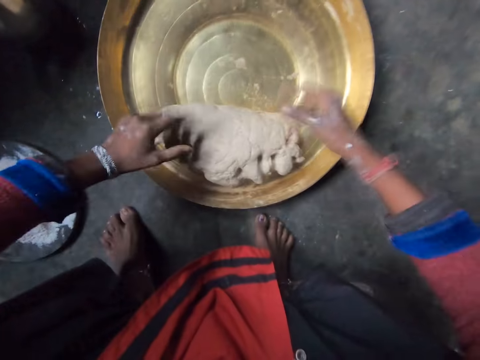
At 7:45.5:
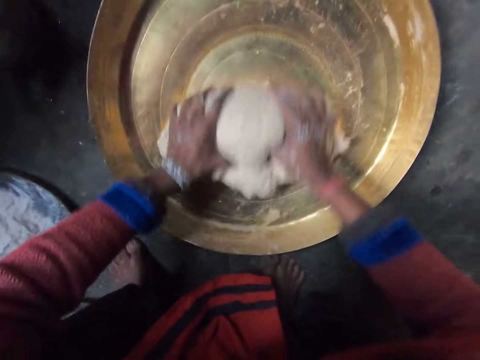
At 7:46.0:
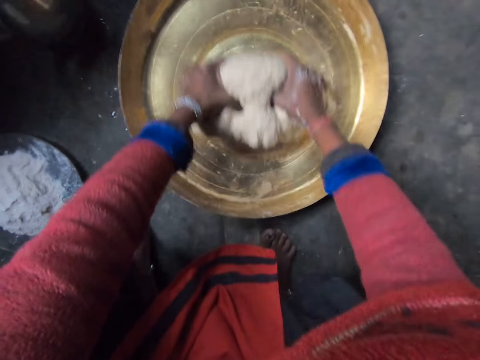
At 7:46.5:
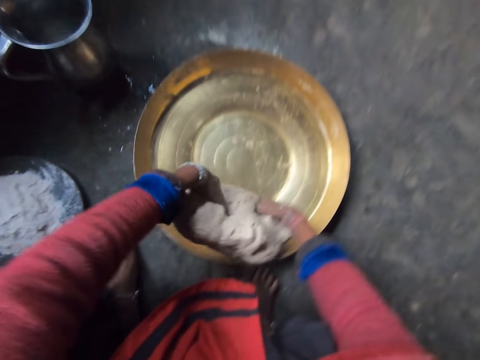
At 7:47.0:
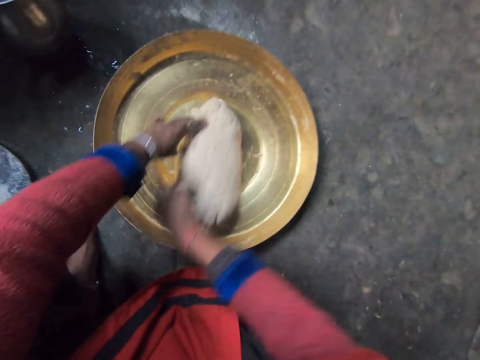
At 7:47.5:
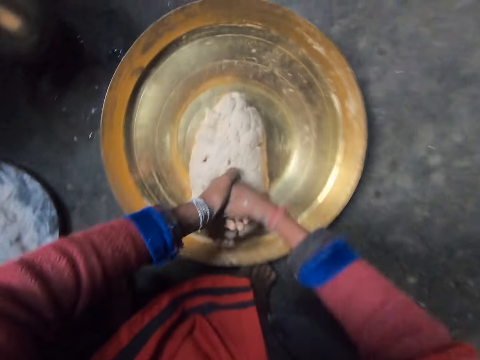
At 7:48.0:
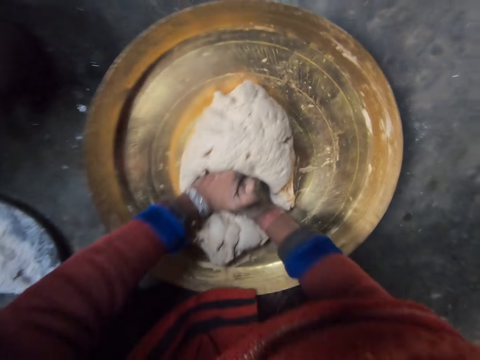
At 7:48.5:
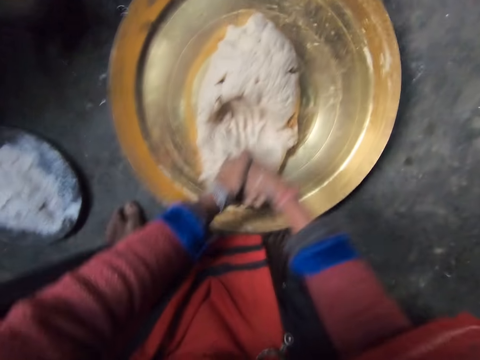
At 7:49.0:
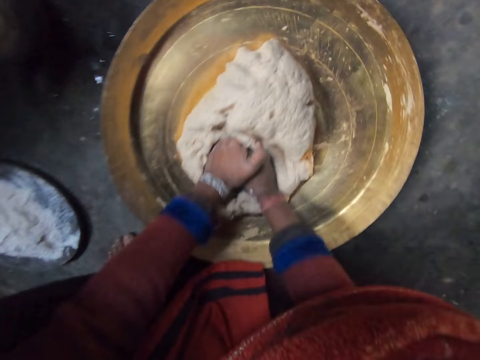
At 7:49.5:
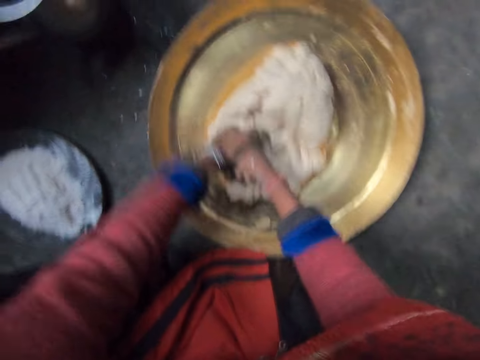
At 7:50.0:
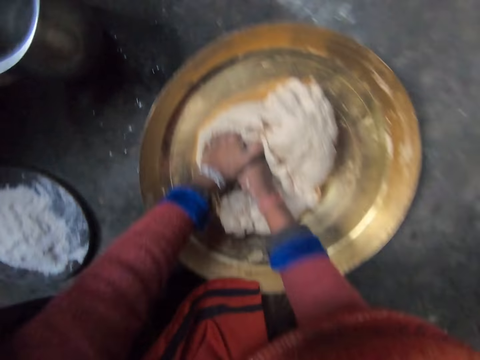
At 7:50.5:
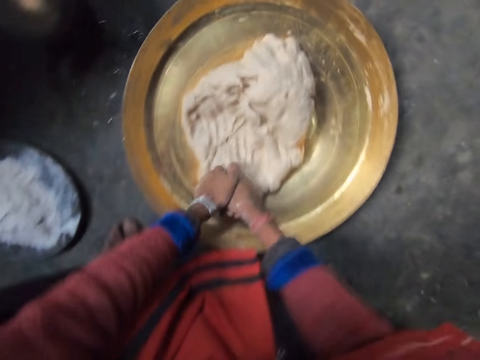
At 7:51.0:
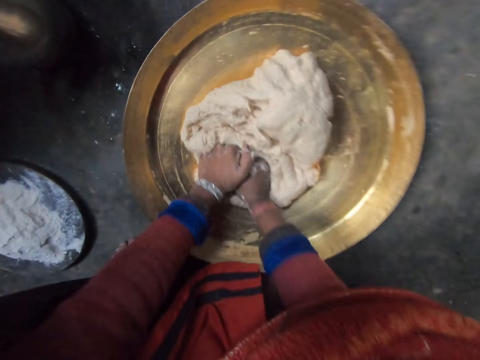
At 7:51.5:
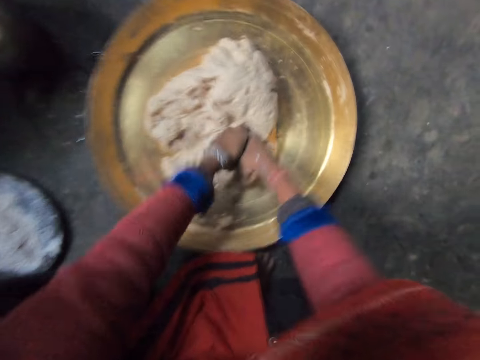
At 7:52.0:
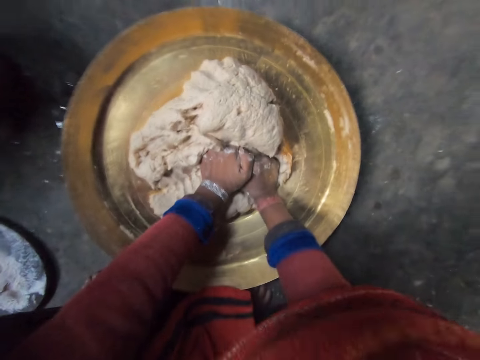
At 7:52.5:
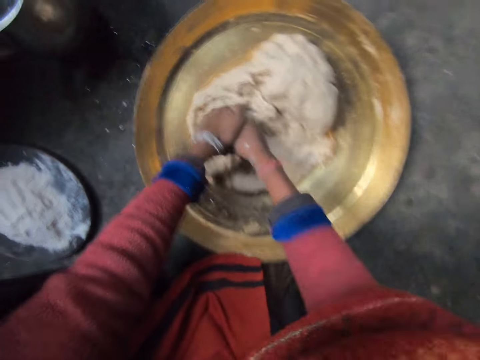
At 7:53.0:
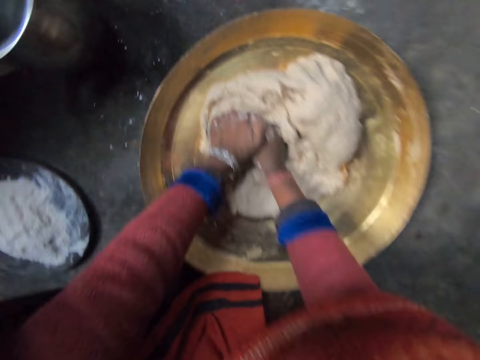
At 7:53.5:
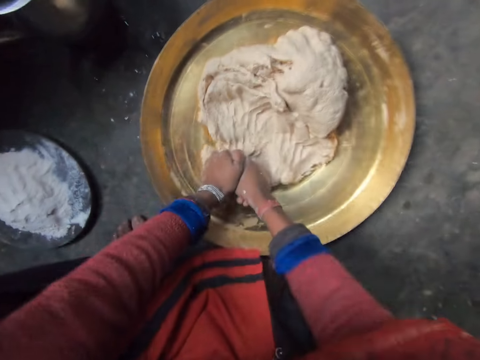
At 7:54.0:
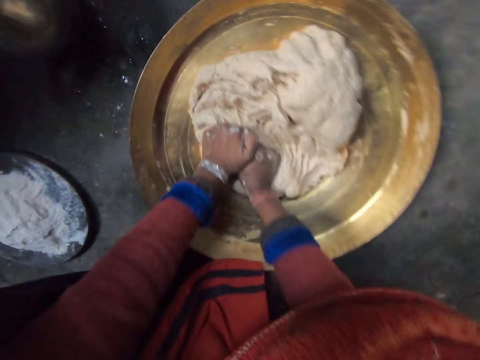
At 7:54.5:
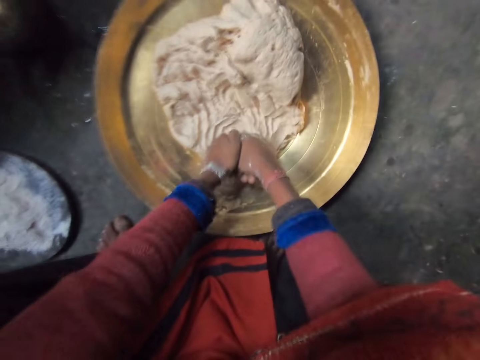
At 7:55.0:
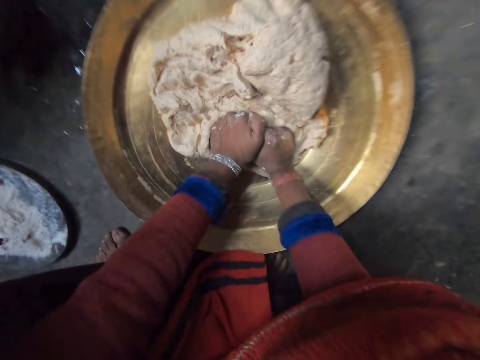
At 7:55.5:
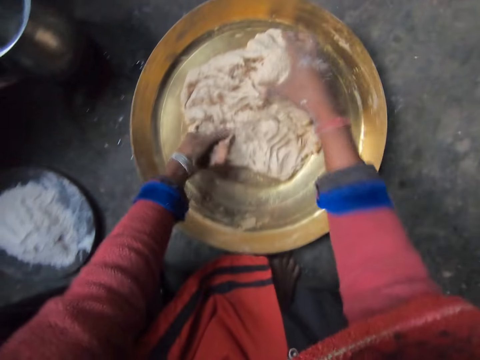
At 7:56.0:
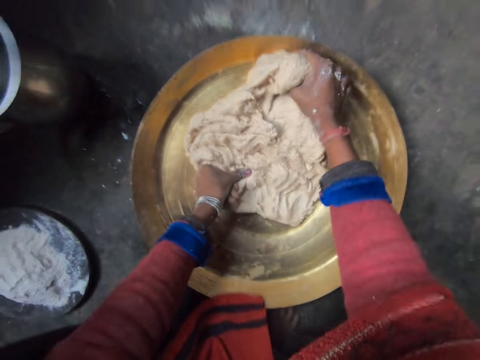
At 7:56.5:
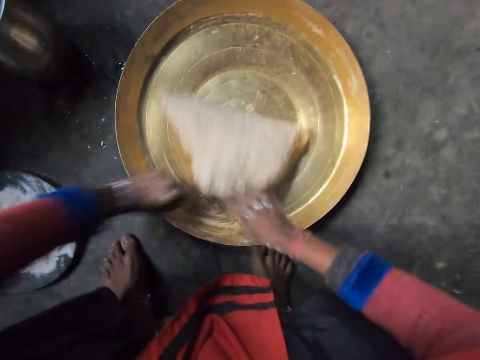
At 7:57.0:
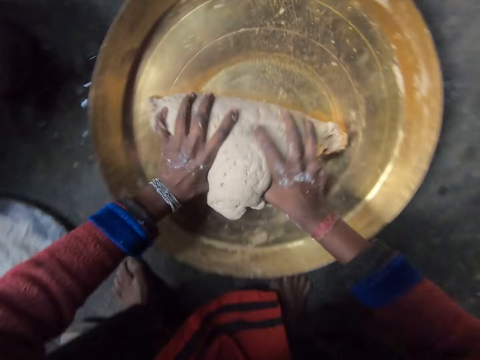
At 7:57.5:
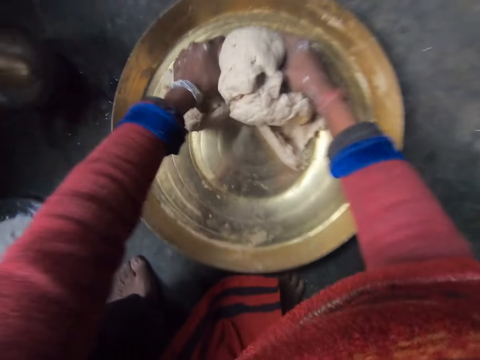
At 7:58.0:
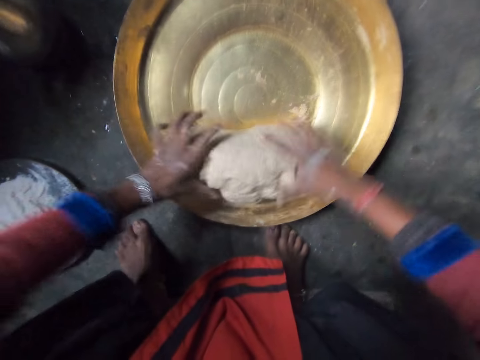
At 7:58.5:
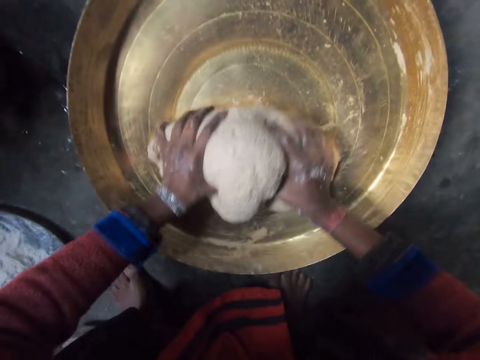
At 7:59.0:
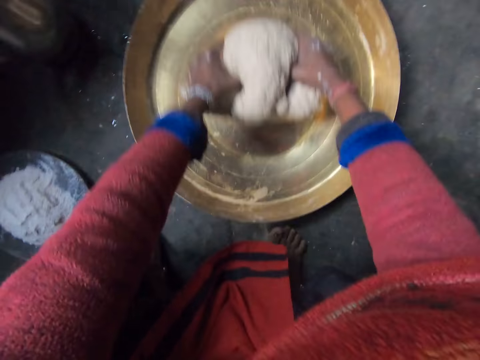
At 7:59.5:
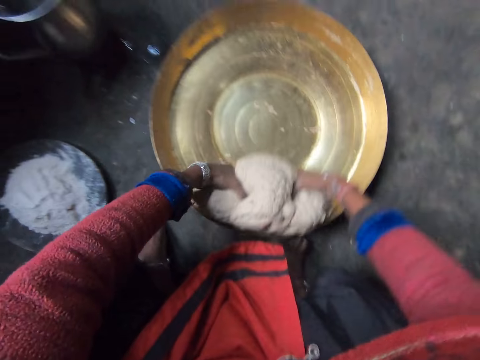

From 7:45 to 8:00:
The camera wearer flips the dough. They knead the dough with both hands. They hold the dough. They flip the dough. They knead the dough with both hands.

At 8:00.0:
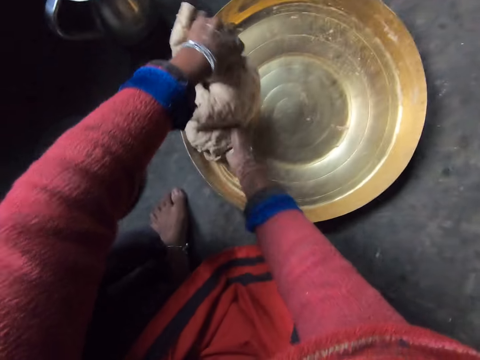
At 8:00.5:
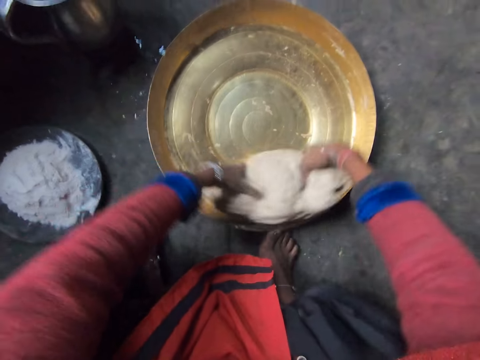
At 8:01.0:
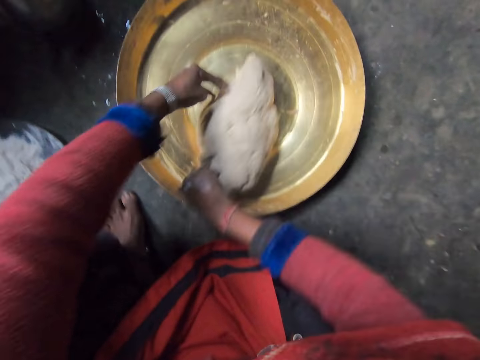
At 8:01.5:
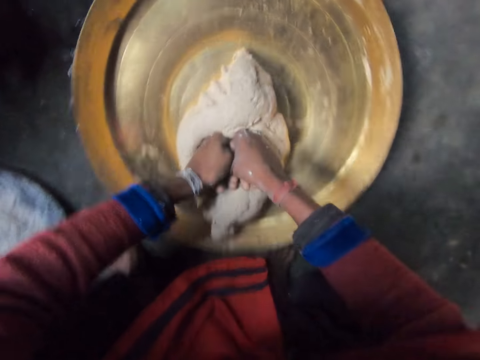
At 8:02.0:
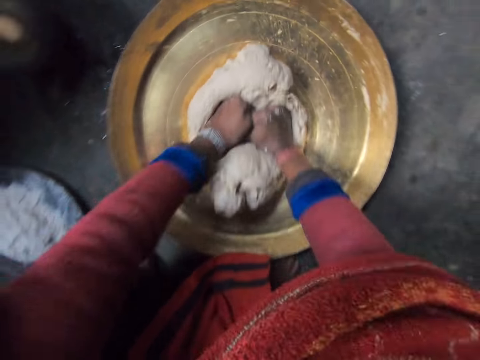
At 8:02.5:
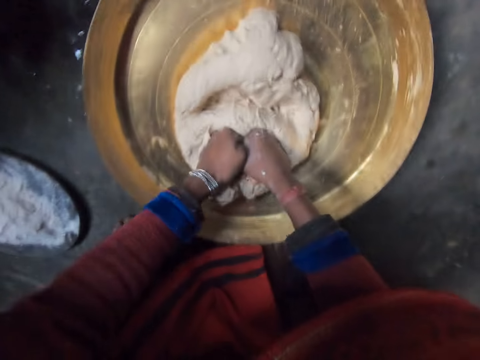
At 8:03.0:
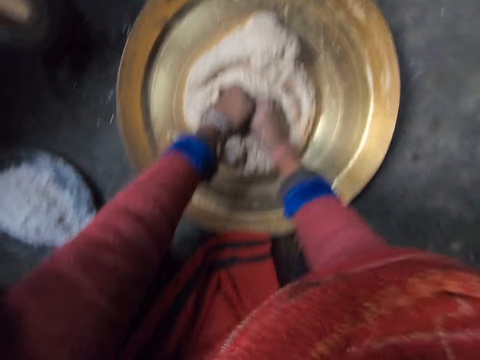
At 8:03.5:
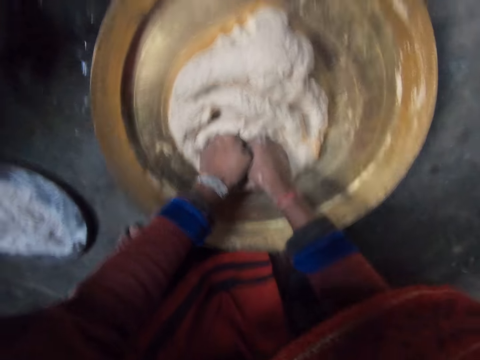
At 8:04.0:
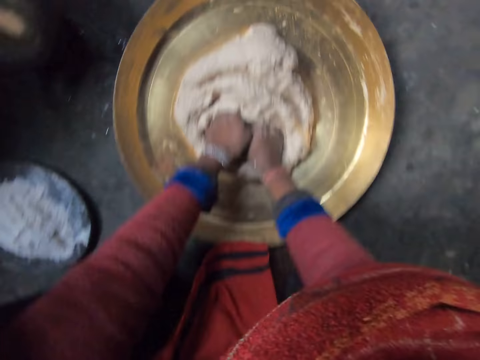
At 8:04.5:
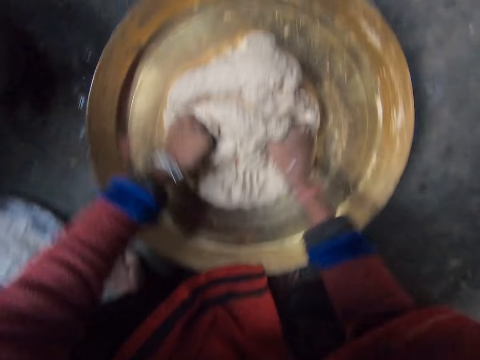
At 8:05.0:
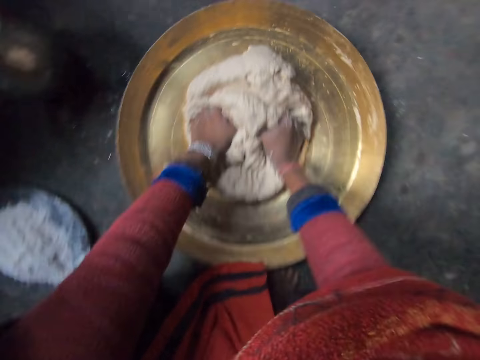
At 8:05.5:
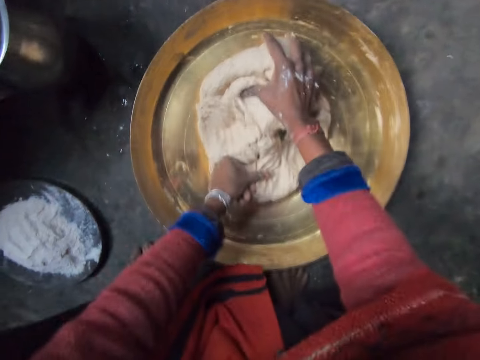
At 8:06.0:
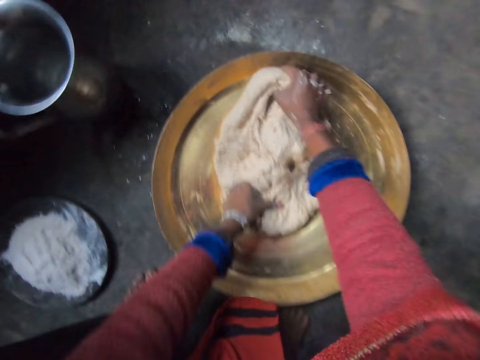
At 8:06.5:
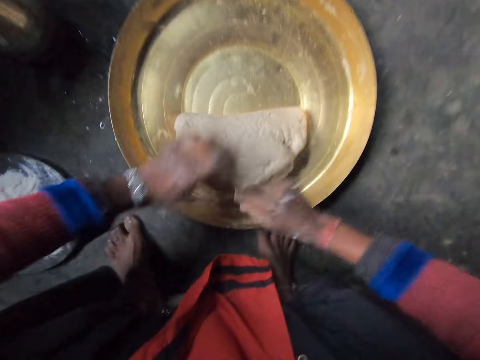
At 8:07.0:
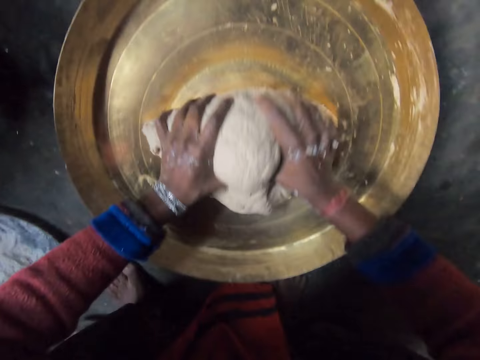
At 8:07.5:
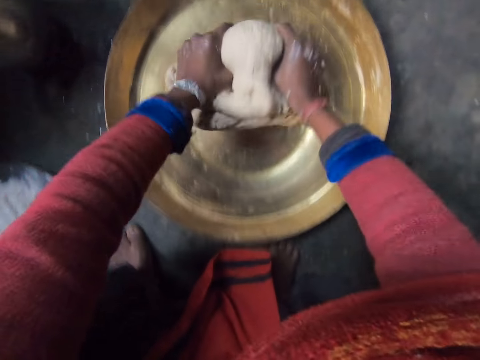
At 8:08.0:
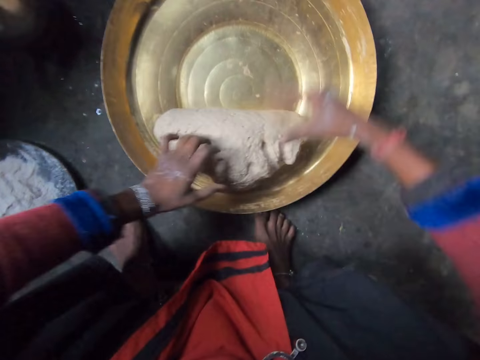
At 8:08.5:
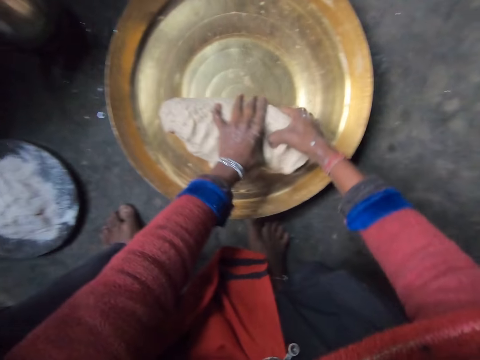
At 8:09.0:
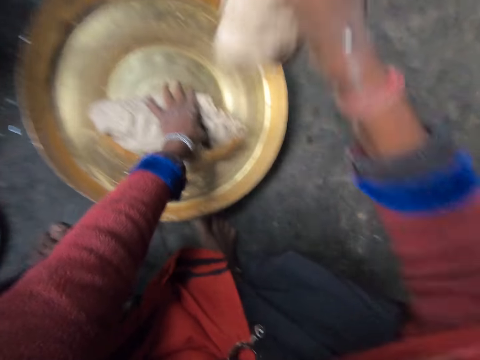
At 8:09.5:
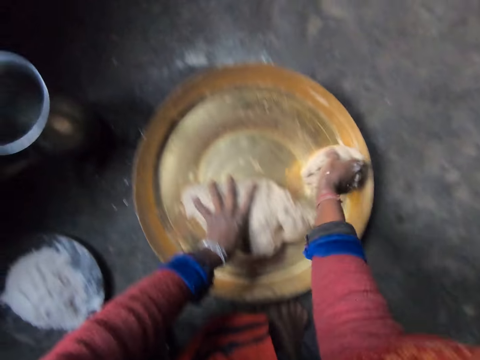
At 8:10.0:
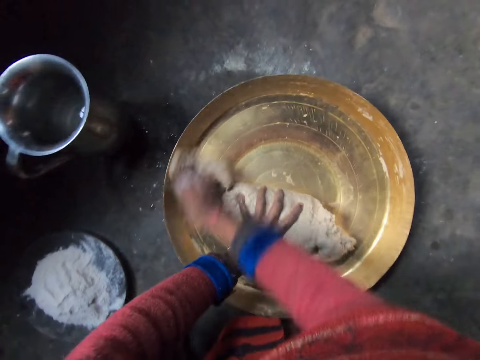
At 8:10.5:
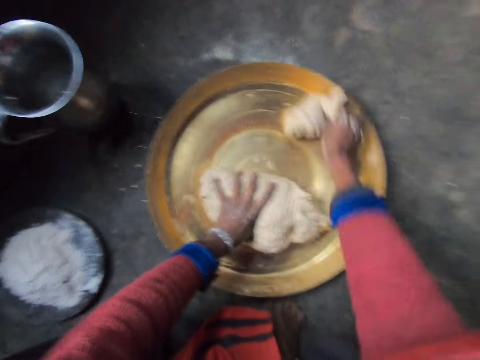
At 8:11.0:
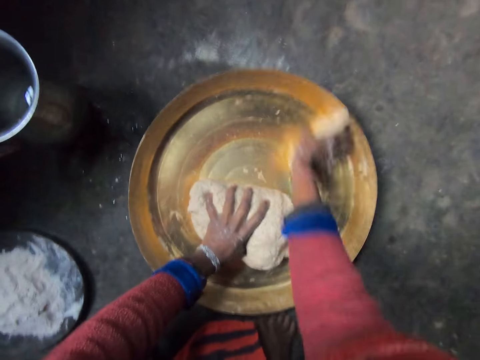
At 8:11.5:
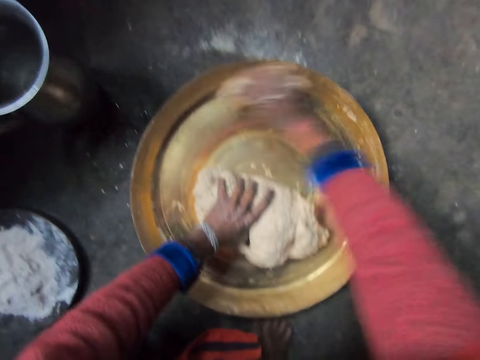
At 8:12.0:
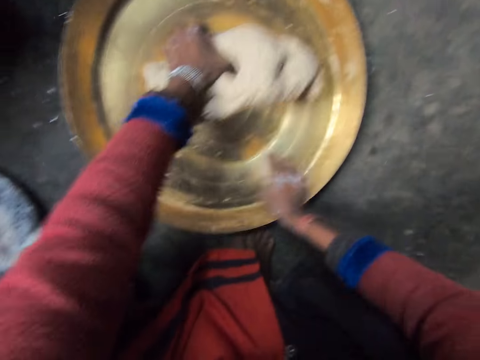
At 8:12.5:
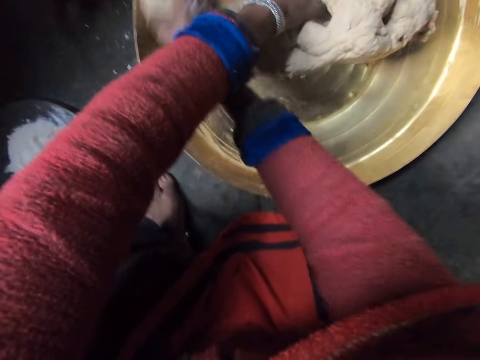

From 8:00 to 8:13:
The camera wearer clears the tray with the dough. She flips the dough and kneads the dough with both hands. She flips the dough and kneads the dough with both hands. She cuts the dough with her hand. She cleans the tray with the flour dough in her right hand. She puts the dough in the tray.
